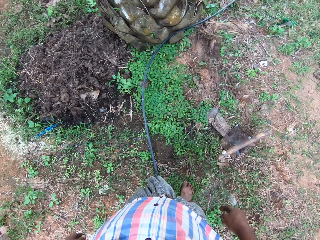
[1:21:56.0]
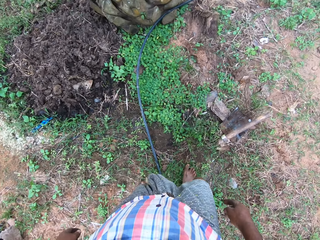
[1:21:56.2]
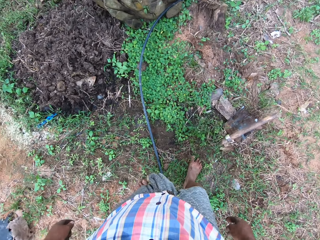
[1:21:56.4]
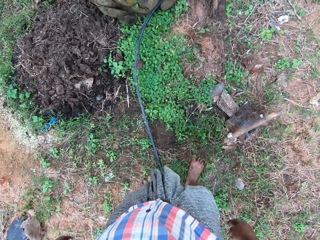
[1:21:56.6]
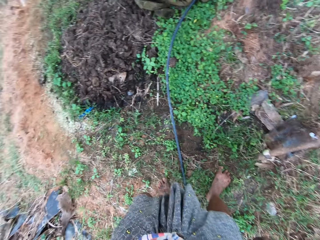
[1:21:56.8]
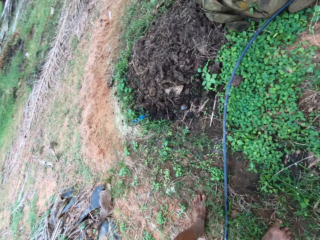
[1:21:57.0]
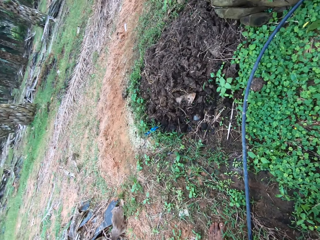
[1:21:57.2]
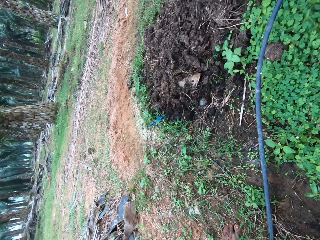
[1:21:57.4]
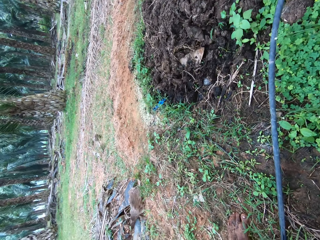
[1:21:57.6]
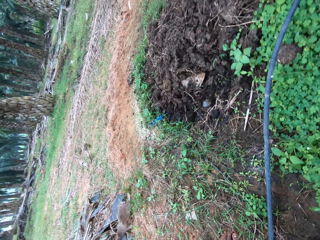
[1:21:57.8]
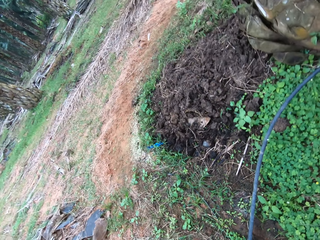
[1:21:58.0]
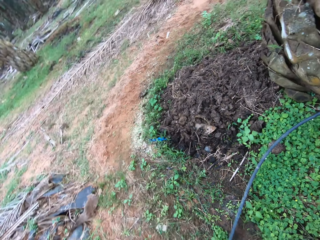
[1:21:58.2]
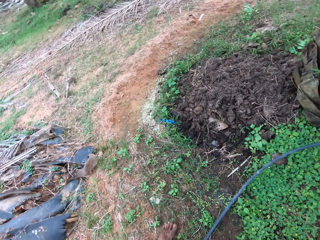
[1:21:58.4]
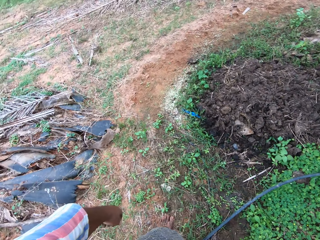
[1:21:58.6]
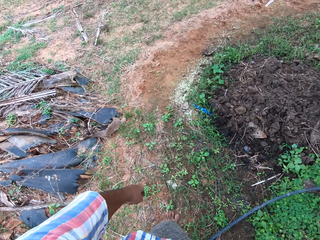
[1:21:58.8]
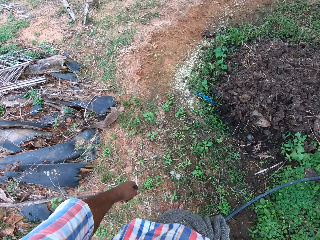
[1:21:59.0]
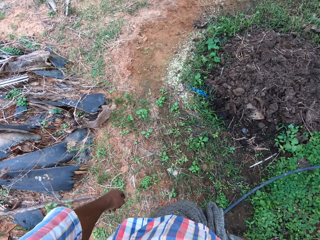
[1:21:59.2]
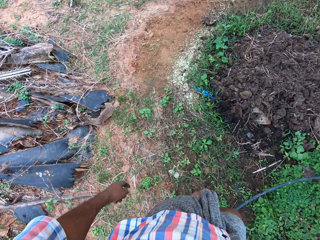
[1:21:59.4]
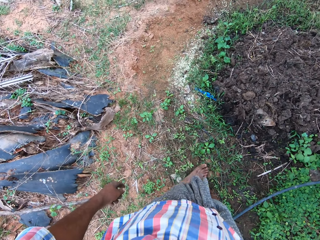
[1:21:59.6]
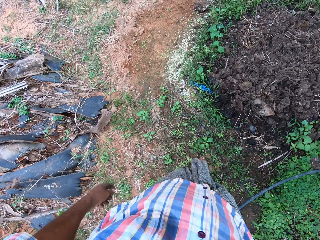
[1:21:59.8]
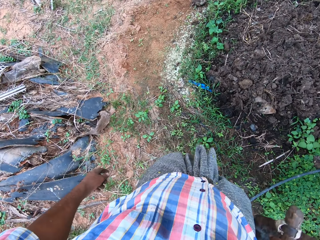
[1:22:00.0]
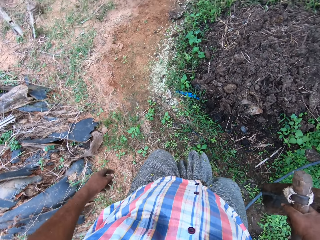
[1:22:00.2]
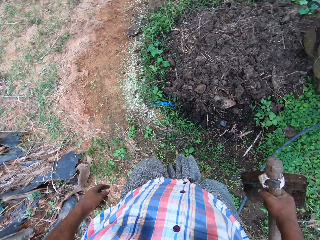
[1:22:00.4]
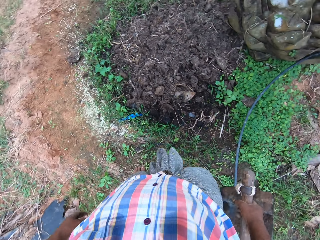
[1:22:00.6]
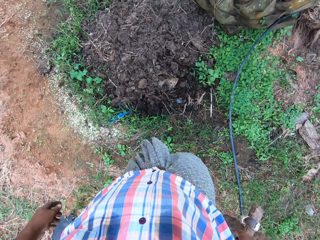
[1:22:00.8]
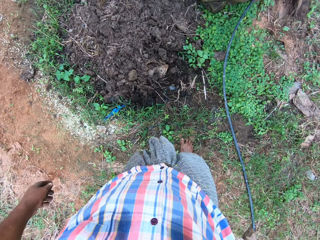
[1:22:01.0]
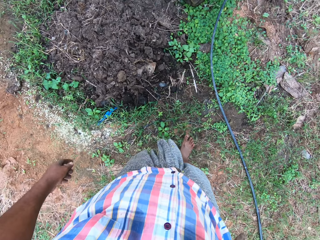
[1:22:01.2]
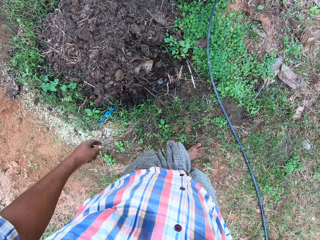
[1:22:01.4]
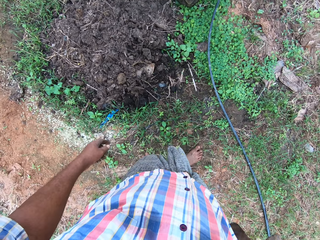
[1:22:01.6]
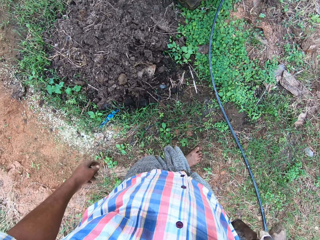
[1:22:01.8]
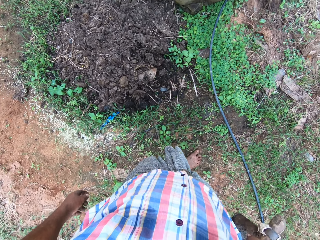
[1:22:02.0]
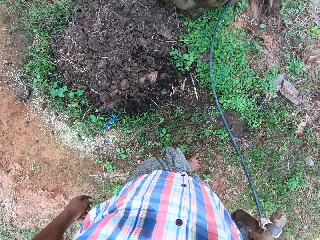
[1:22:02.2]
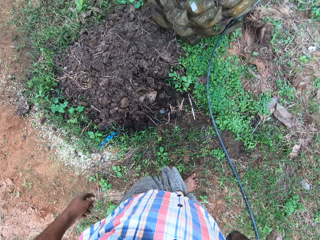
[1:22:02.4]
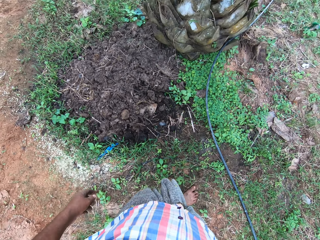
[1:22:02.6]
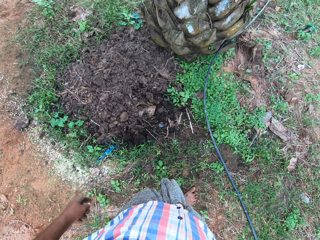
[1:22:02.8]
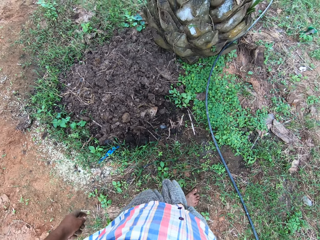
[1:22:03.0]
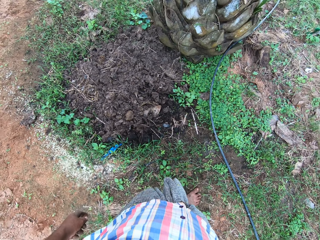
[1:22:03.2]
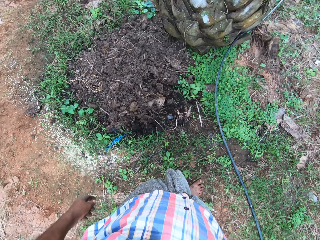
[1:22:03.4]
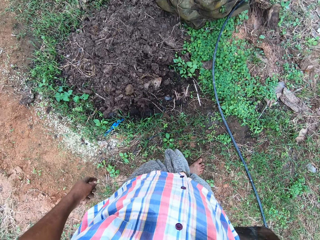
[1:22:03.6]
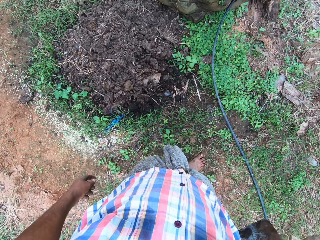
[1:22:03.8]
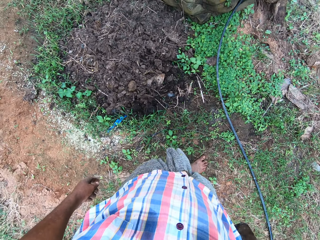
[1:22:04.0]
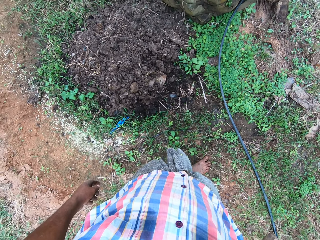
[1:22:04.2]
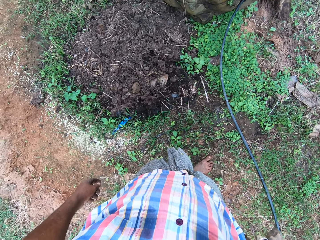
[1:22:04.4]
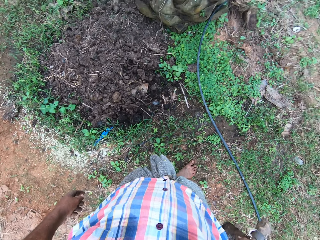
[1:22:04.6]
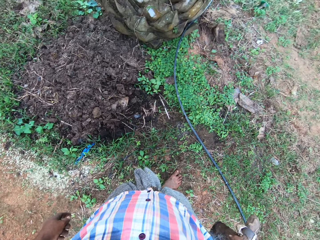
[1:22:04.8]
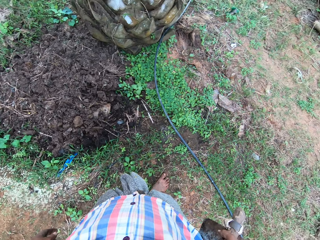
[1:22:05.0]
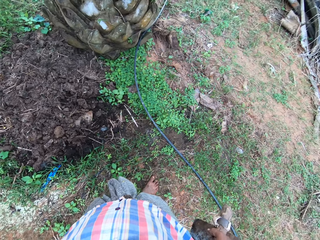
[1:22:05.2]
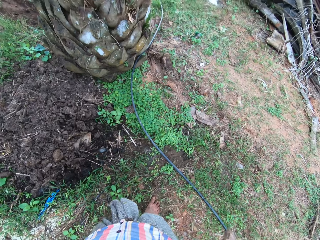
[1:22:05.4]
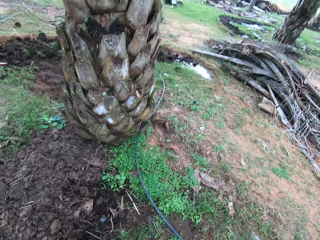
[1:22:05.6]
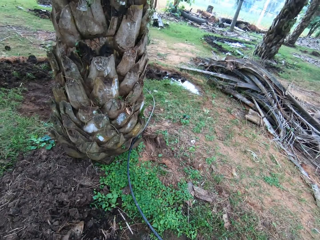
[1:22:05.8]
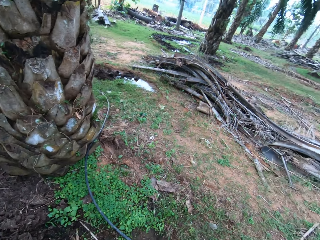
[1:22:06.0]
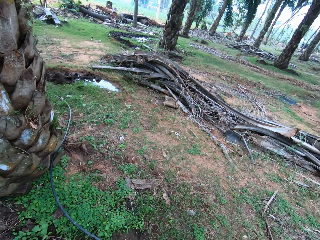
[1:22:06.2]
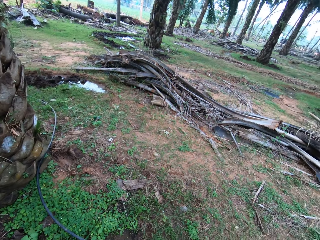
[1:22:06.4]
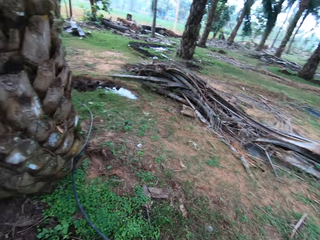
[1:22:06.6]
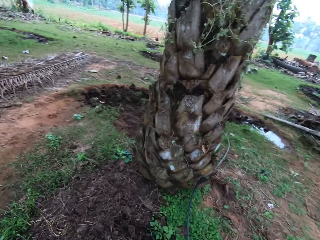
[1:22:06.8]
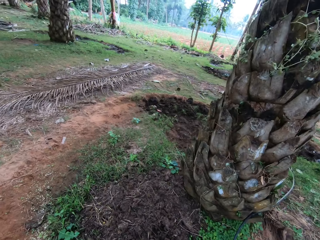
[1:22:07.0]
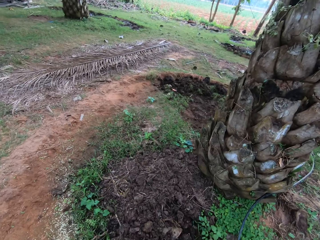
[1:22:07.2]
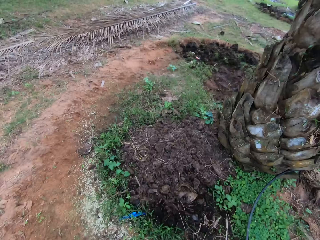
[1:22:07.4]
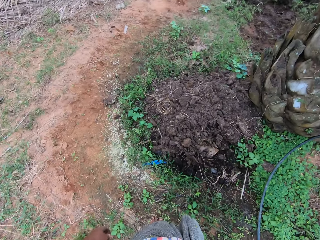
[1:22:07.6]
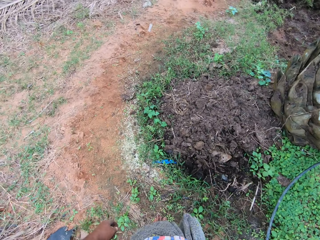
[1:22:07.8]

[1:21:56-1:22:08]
The camera wearer holds the hoe with his right hand.

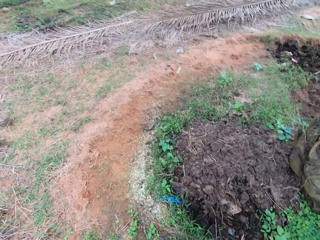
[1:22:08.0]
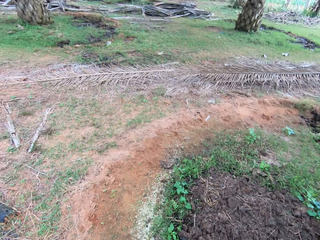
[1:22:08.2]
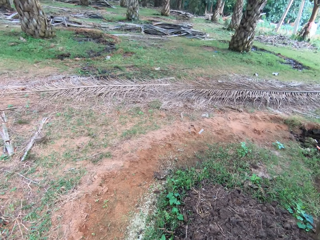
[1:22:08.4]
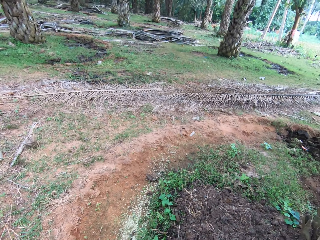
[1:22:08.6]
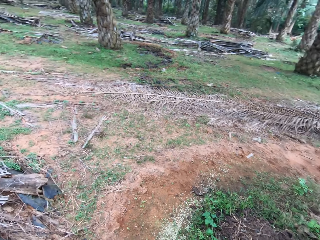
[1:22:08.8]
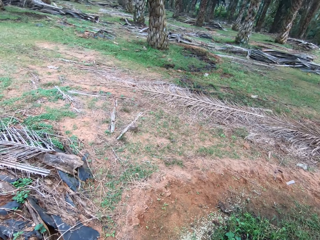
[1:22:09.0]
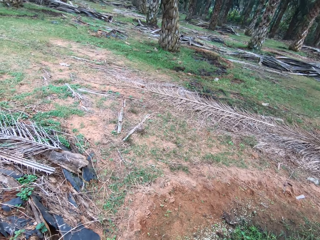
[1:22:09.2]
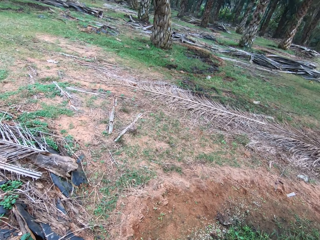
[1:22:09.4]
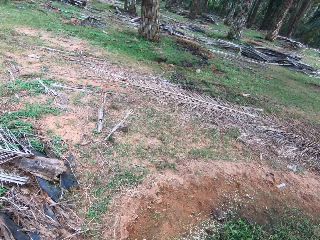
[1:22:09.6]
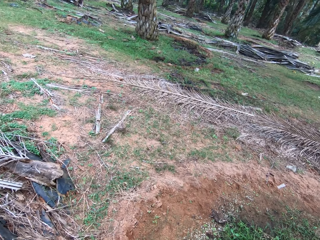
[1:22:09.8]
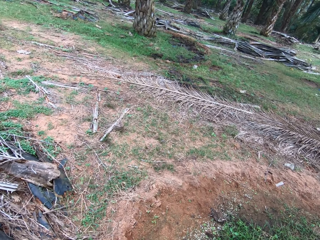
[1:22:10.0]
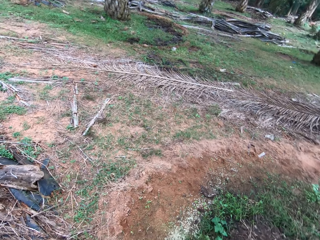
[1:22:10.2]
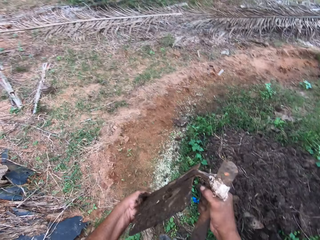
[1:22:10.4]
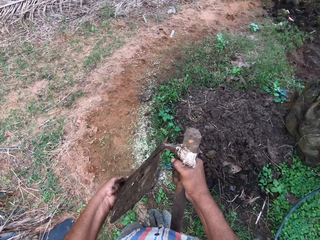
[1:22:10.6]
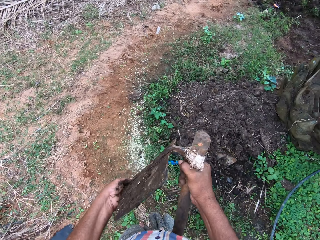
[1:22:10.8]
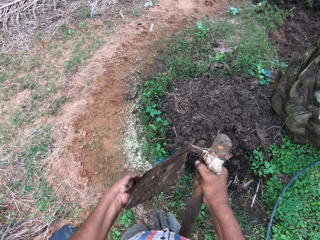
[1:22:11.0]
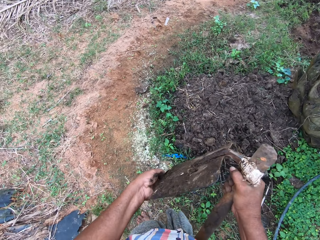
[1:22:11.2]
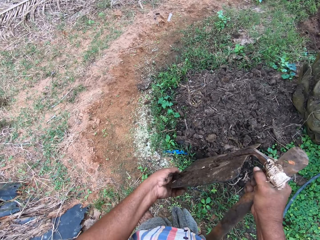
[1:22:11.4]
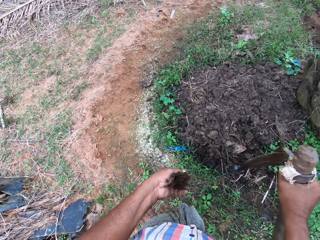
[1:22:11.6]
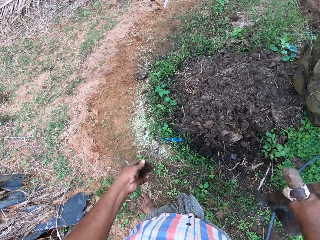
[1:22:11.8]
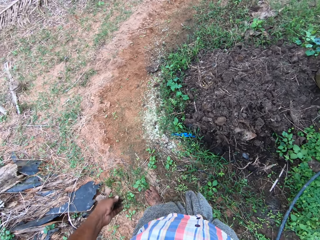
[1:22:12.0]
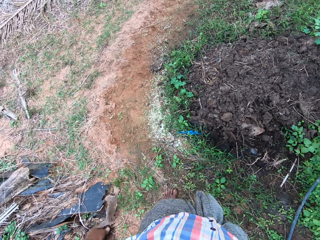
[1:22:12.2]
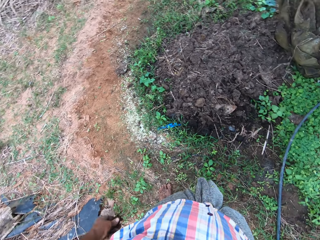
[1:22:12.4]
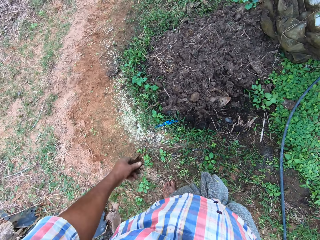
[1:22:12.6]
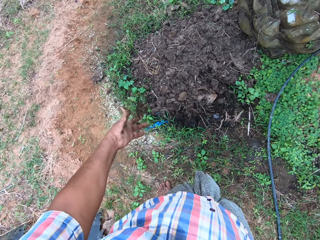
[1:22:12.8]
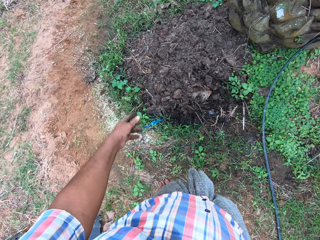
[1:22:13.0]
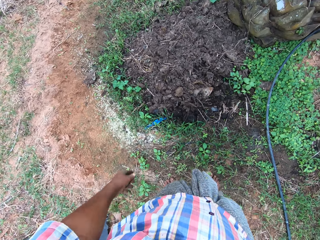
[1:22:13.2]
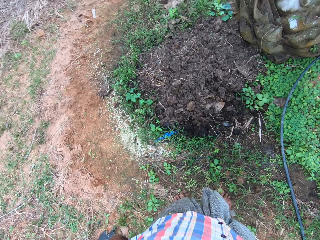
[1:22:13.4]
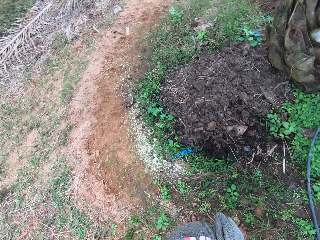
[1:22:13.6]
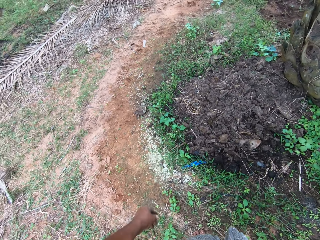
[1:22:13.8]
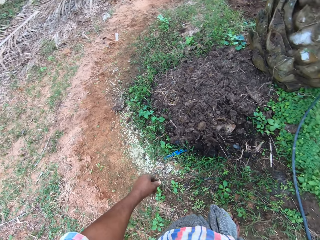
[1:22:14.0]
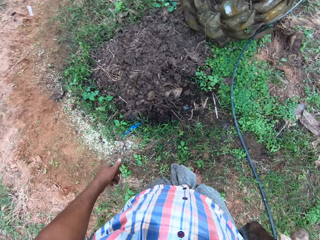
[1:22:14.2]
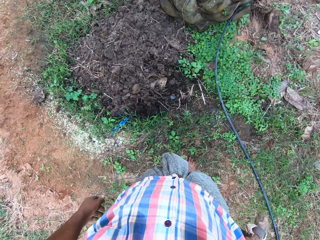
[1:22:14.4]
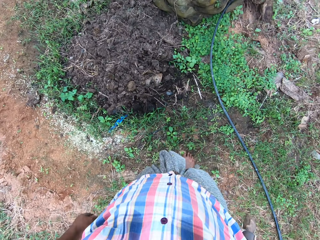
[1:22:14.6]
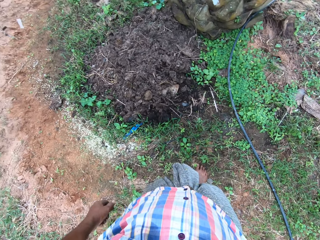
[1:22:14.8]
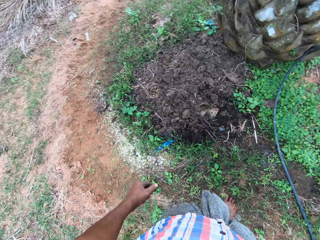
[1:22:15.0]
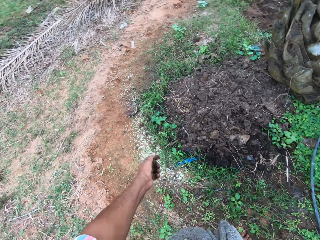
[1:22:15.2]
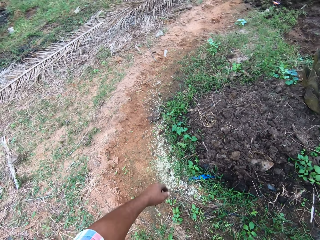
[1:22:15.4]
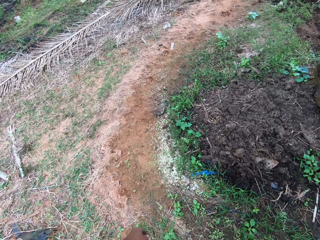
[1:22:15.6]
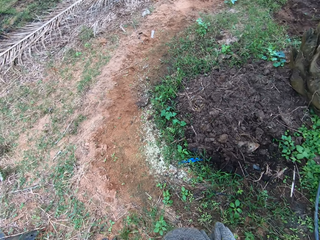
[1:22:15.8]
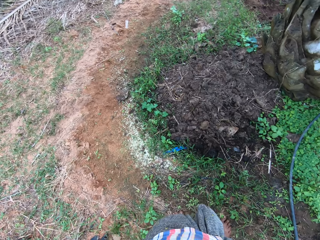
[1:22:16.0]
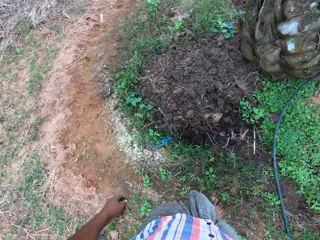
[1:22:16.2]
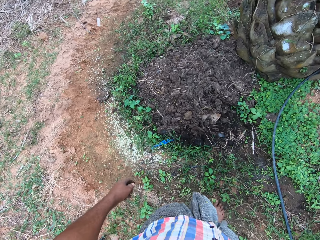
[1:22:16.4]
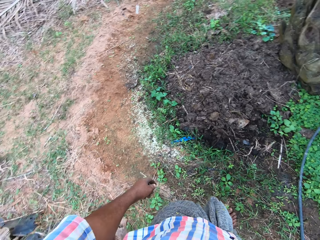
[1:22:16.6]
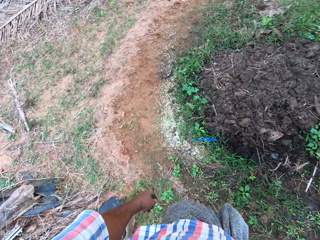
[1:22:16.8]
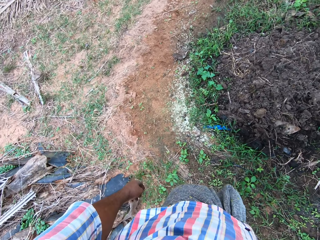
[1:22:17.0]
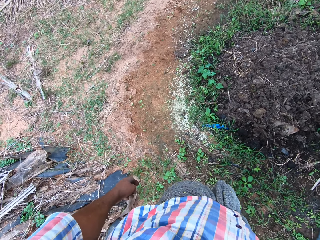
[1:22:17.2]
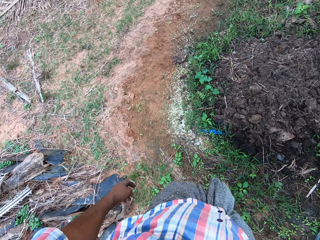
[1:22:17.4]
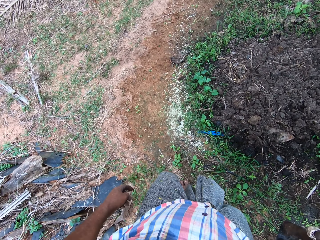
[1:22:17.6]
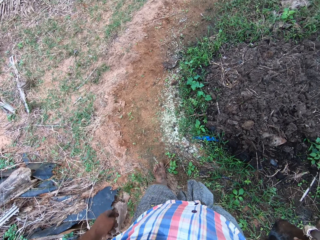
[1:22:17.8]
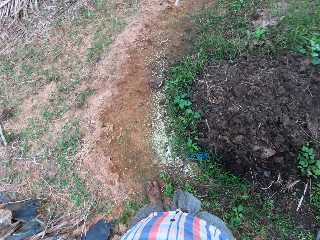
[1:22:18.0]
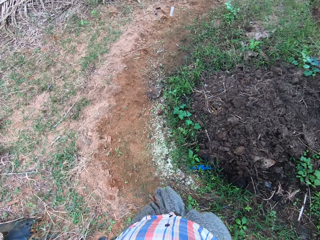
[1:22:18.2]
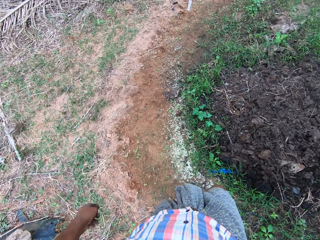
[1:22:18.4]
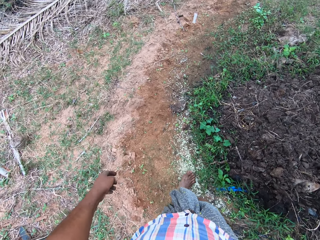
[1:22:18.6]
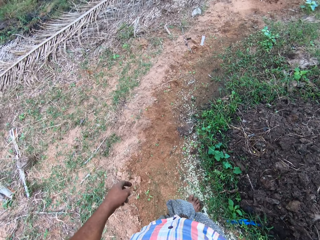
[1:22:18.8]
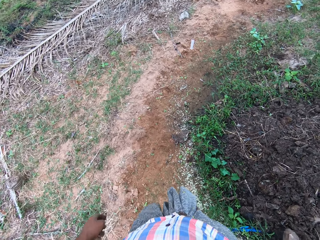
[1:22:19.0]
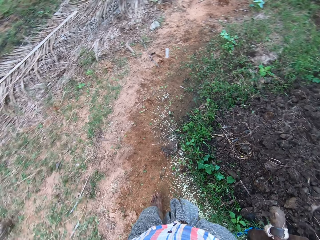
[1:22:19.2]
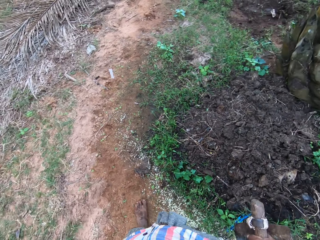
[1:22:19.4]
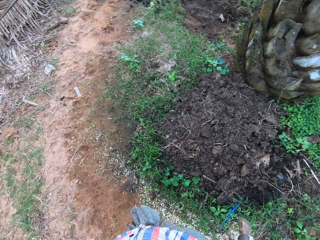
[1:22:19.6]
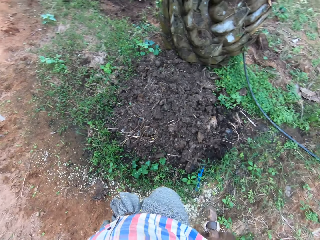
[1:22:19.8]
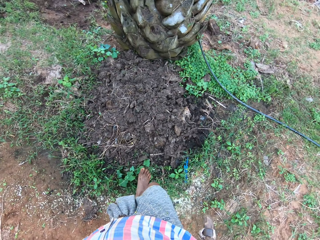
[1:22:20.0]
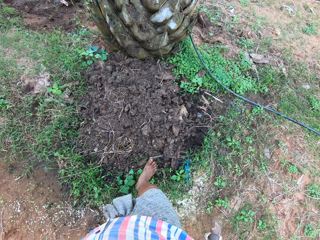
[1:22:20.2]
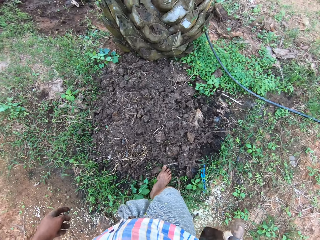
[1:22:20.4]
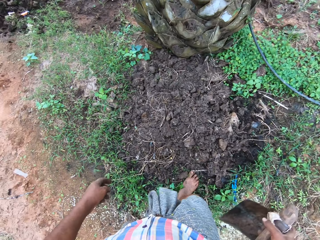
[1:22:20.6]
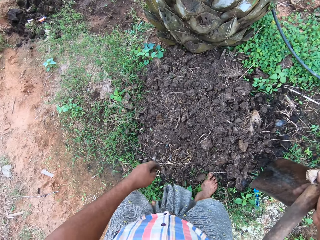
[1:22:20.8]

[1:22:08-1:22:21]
The camera wearer removes dirt from the hoe with his left hand. He puts down the manure. He drops dirt on the manure on the ground. He puts down the manure again. He looks around the garden. He walks around on the farmland.
